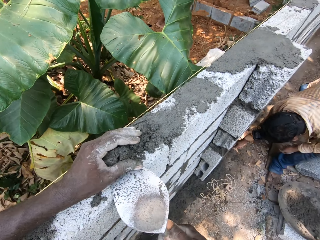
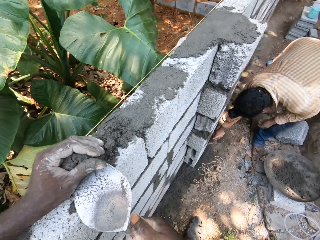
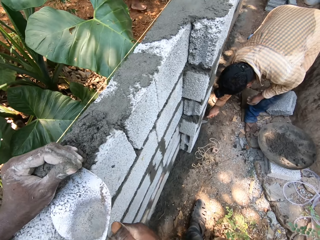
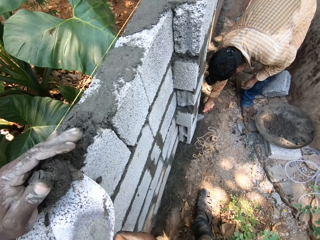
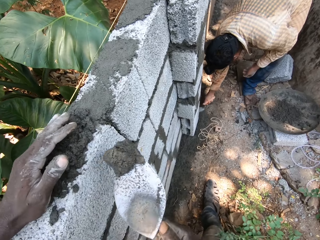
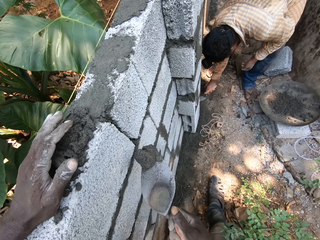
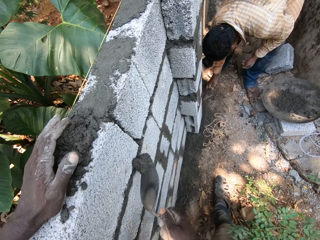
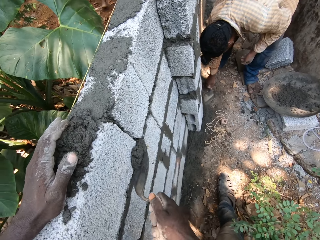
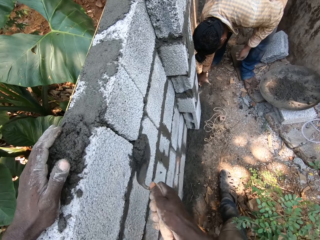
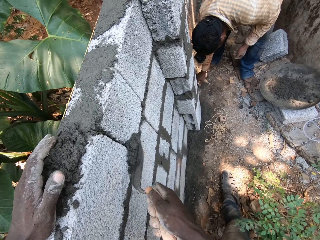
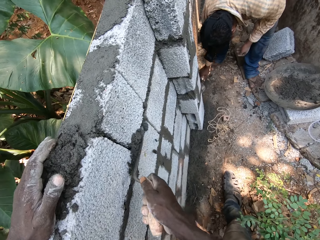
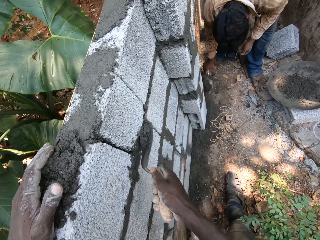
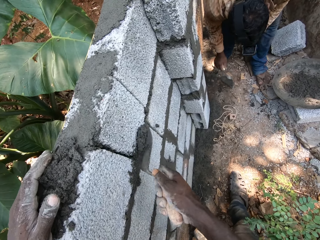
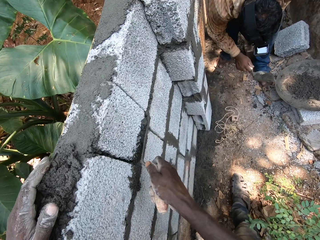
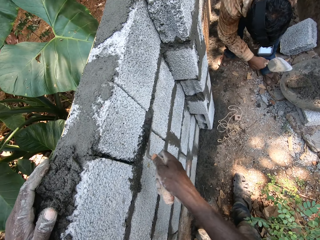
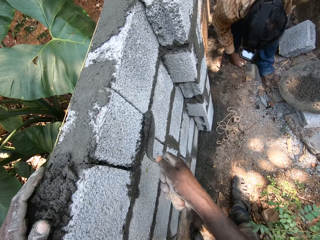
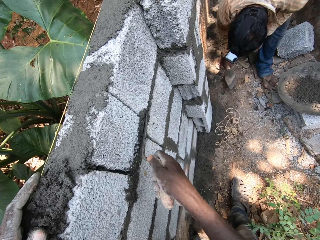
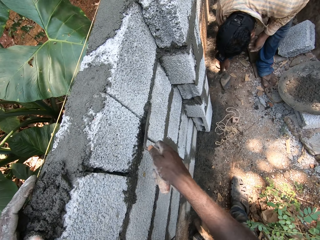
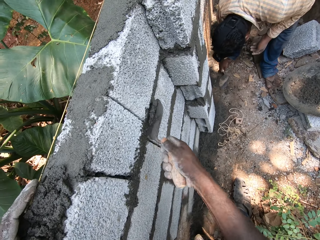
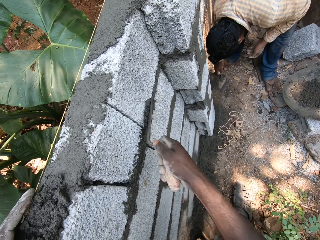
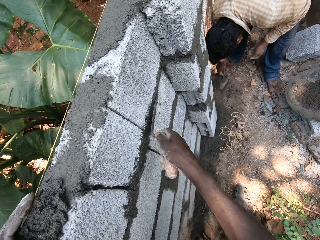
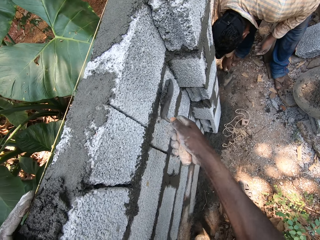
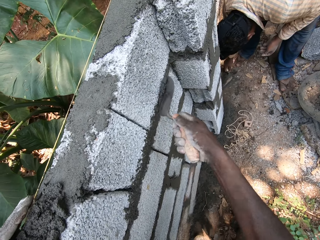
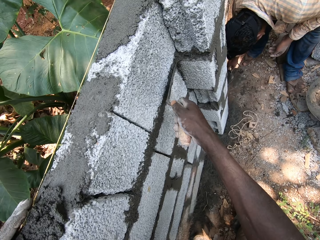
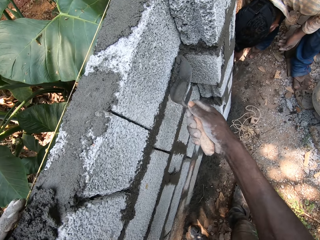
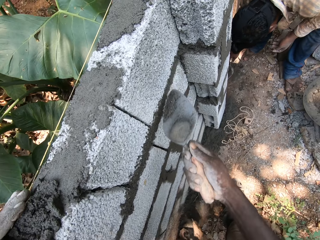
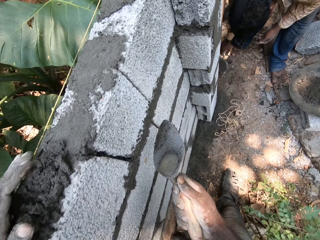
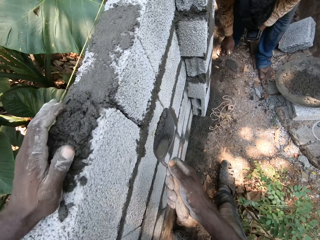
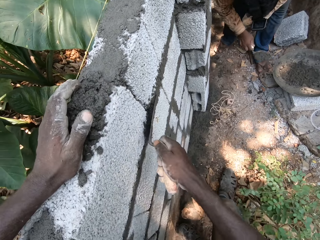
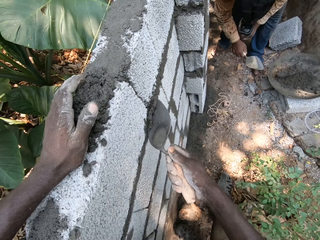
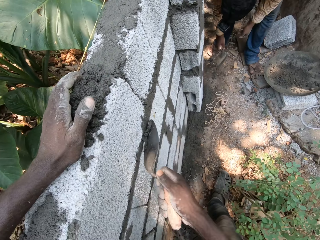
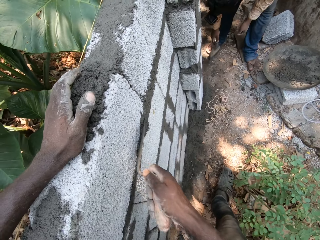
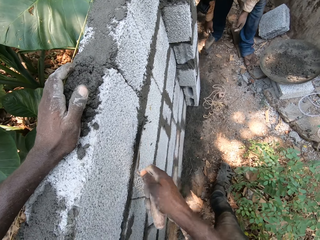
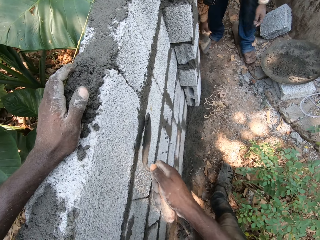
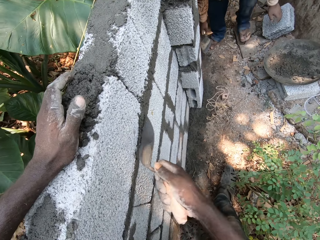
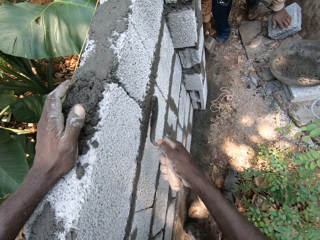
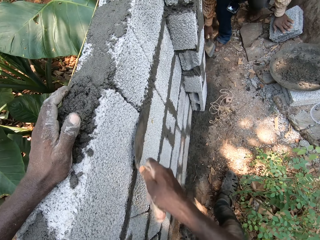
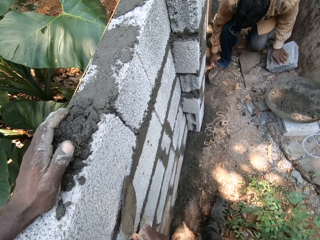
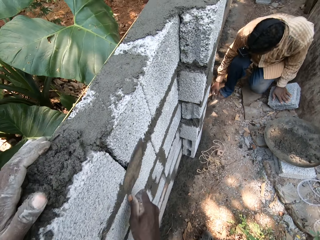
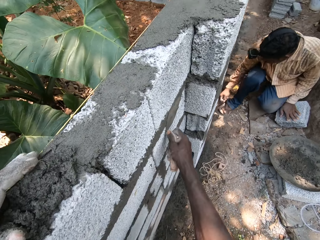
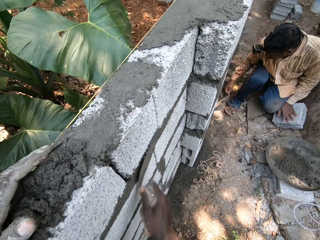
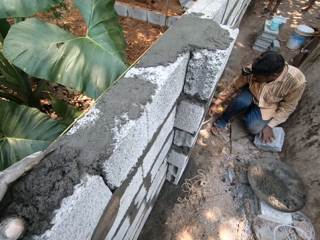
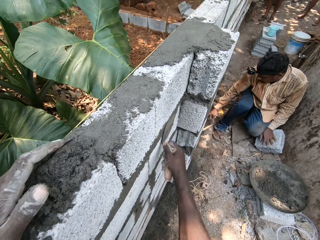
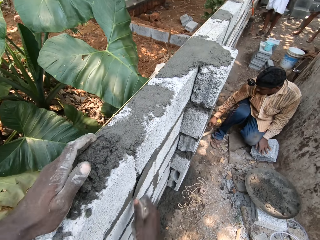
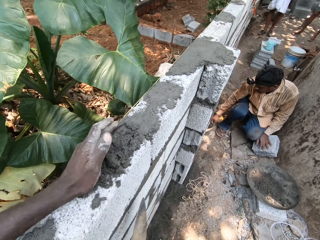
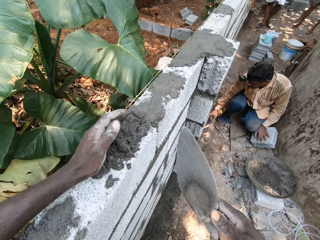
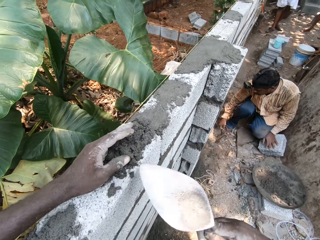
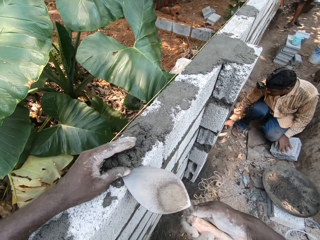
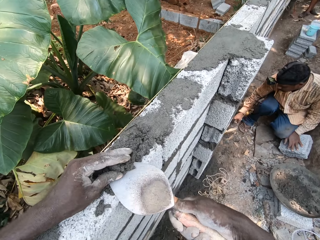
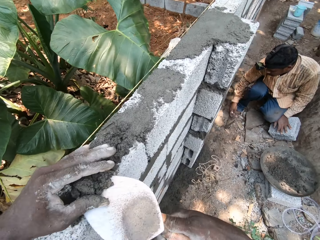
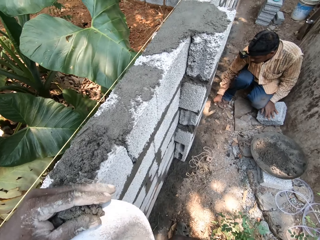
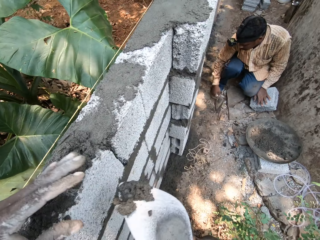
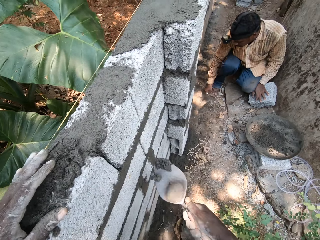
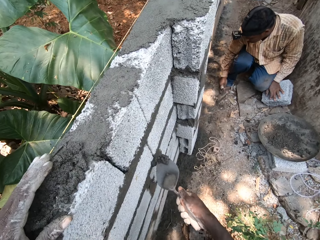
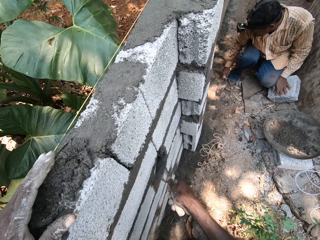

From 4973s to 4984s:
The camera wearer takes the mortar from the fence with the hand trowel in his right hand. He plasters the fence with the mortar using the hand trowel in his right hand. The man takes some sand from the ground with the hand trowel in his right hand and pours the sand in the hand pan with the hand trowel in his right hand. The man takes some sand from the ground with the hand trowel in his right hand and pours the sand in the hand pan with the hand trowel in his right hand. The camera wearer layers the cement mortar with a trowel. He takes the mortar from the fence with the hand trowel in his right hand.

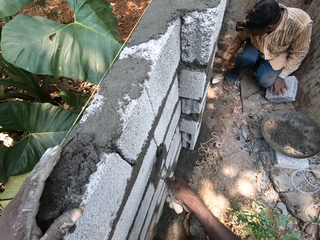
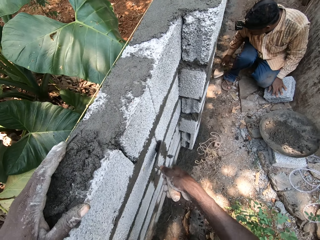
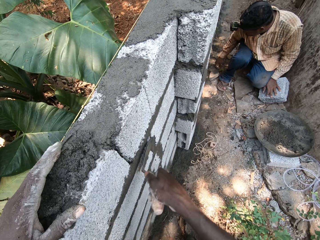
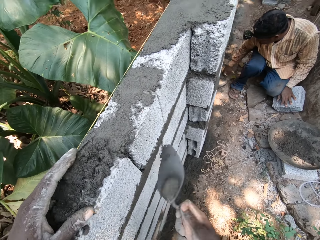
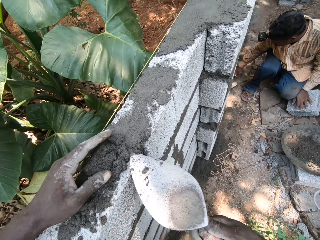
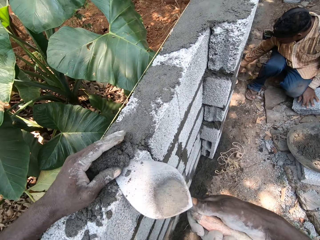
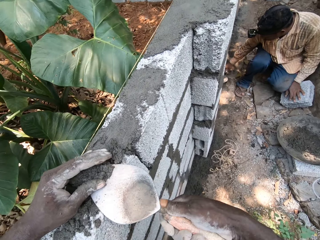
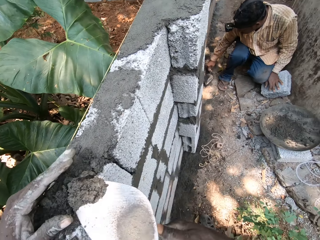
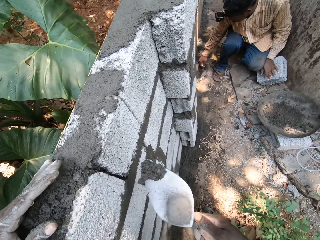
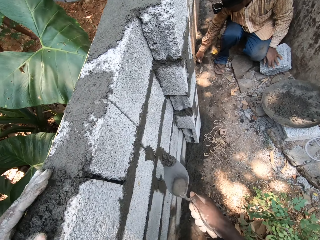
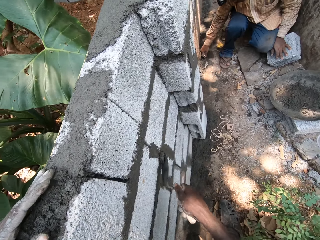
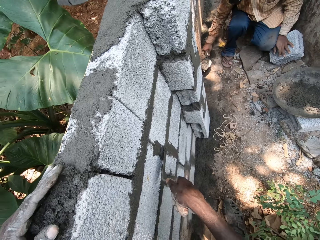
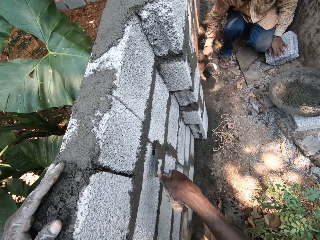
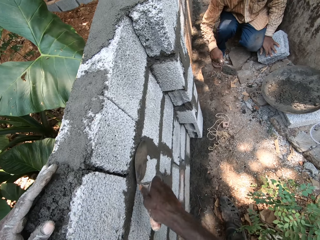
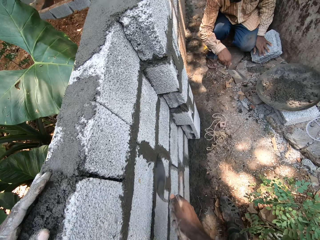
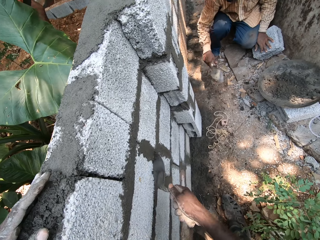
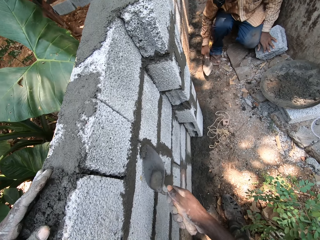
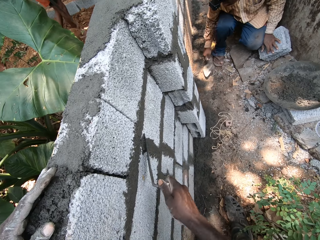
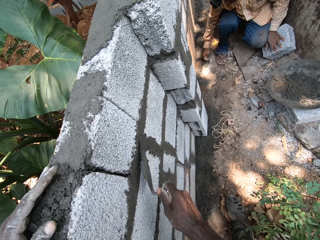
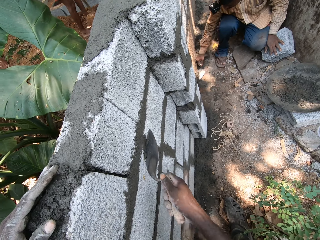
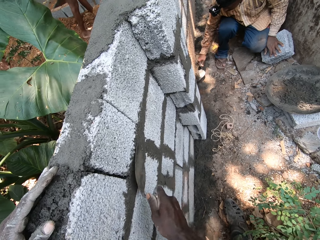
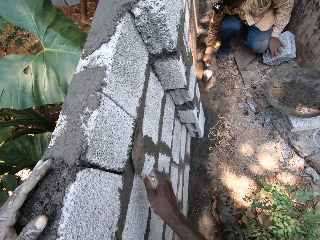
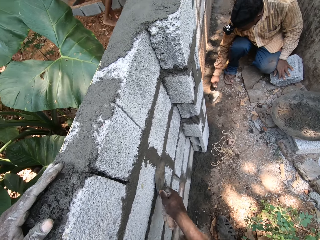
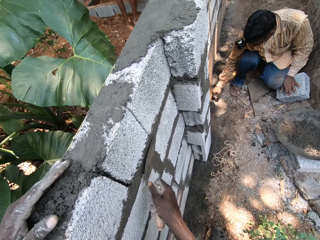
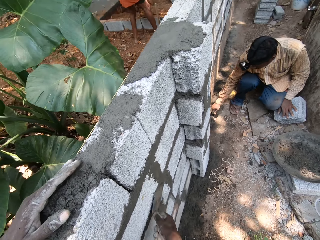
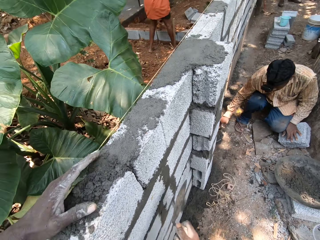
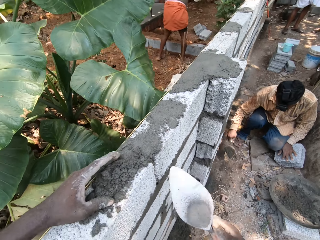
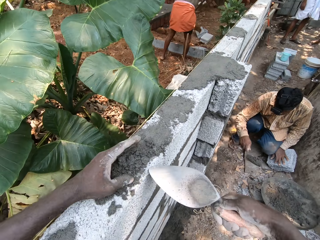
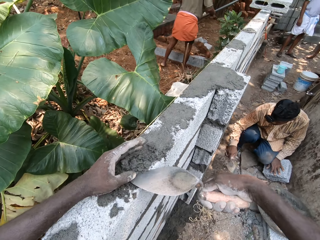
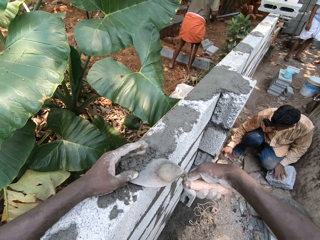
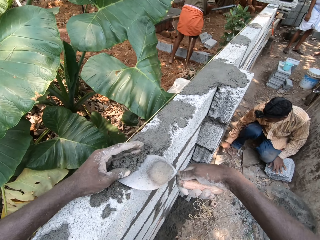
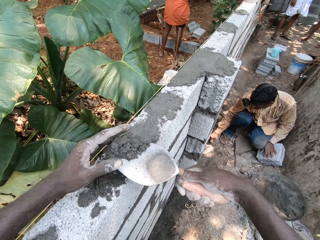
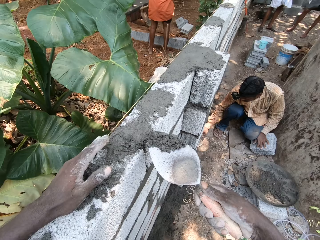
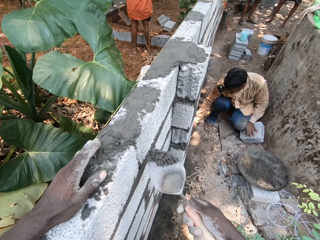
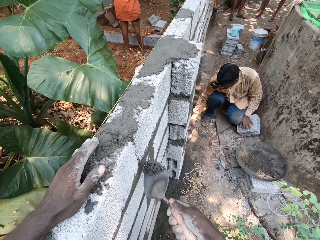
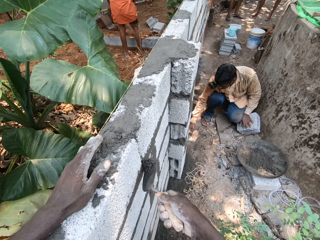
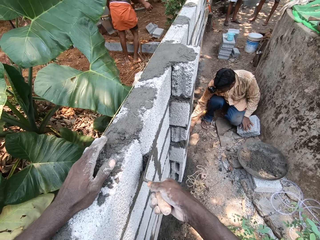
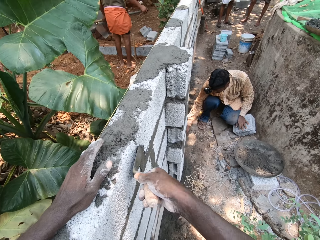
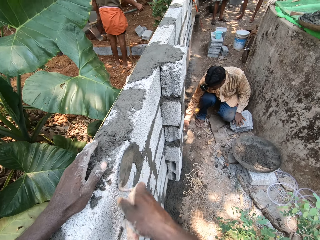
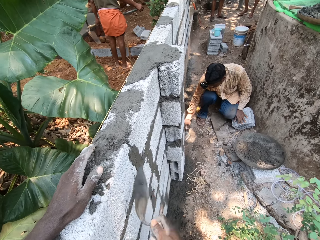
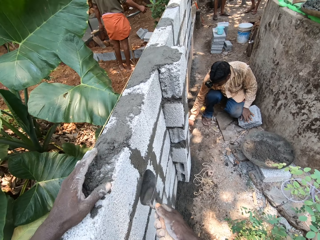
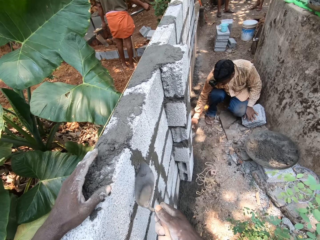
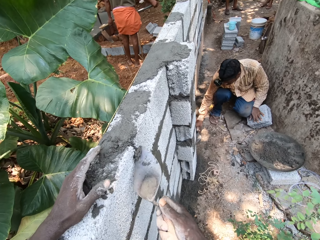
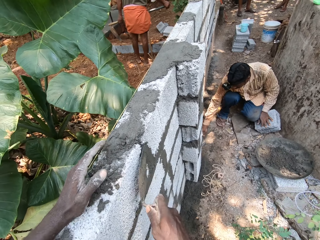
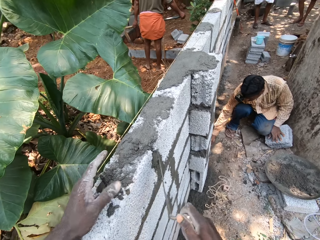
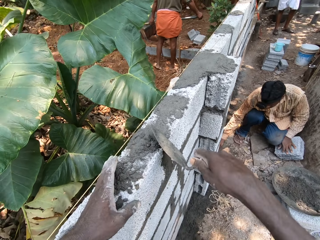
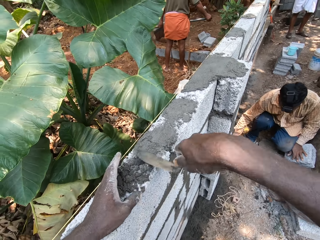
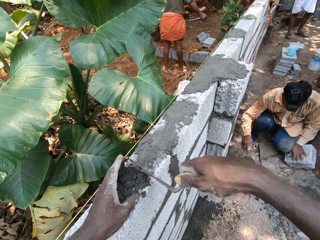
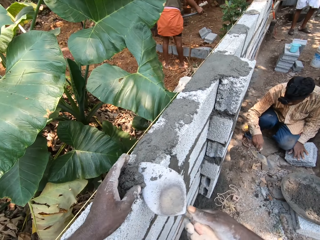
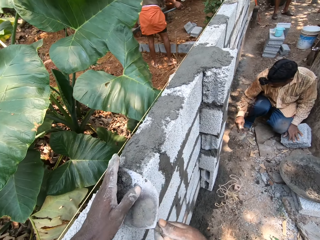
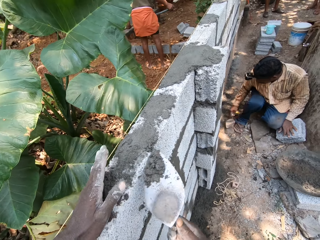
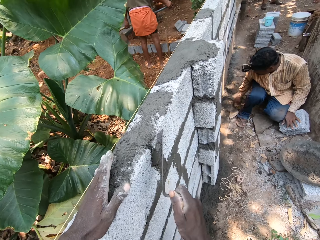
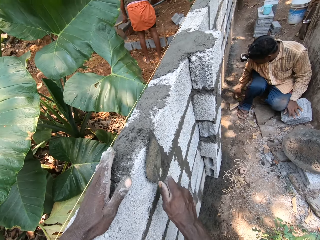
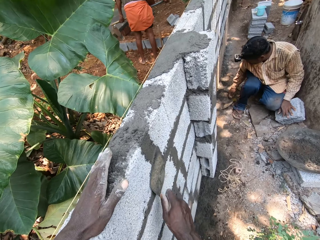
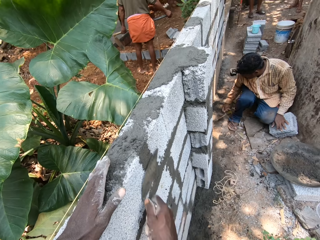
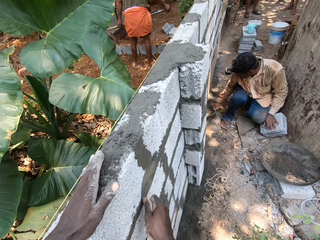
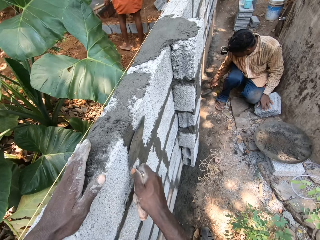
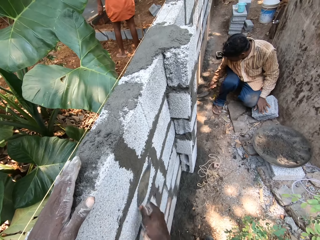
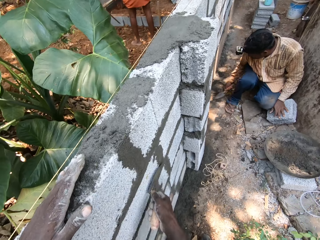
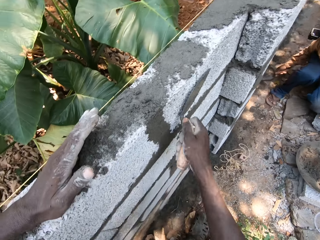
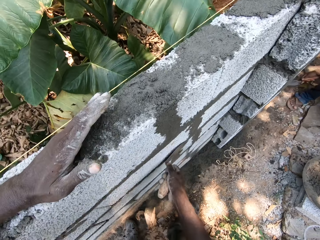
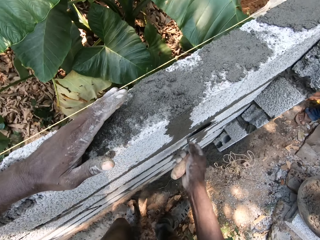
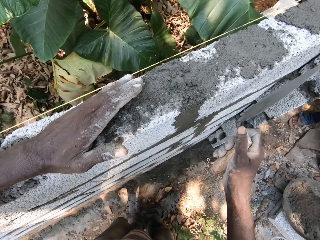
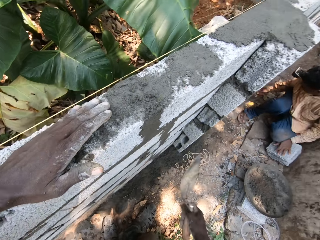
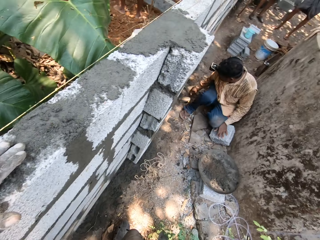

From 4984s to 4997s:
The camera wearer plasters the fence with the mortar using the hand trowel in his right hand. He takes the mortar from the fence with the hand trowel in his right hand. The man takes some sand from the ground with the hand trowel in his right hand. The camera wearer plasters the fence with the mortar using the hand trowel in his right hand. The man pours the sand in the hand pan with the hand trowel in his right hand, takes some sand from the ground with the hand trowel in his right hand, and pours the sand in the hand pan with the hand trowel in his right hand. The camera wearer takes the mortar from the fence with the hand trowel in his right hand. He plasters the fence with the mortar using the hand trowel in his right hand. The man takes some sand from the ground with the hand trowel in his right hand and pours the sand in the hand pan with the hand trowel in his right hand. The camera wearer takes the mortar from the fence with the hand trowel in his right hand. He plasters the fence with the mortar using the hand trowel in his right hand.
